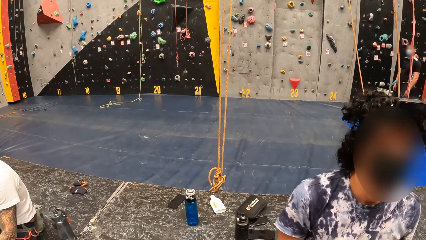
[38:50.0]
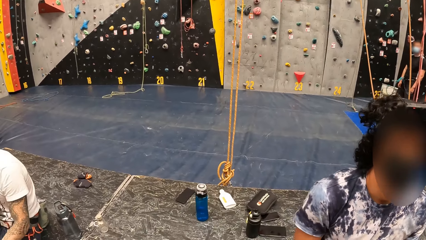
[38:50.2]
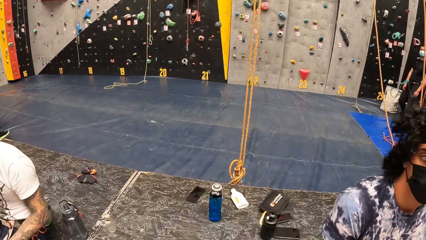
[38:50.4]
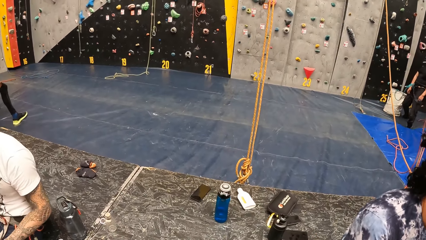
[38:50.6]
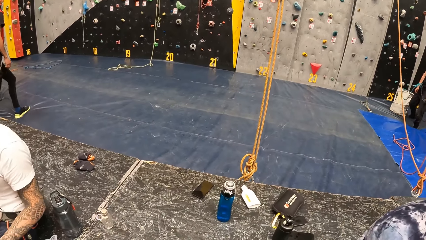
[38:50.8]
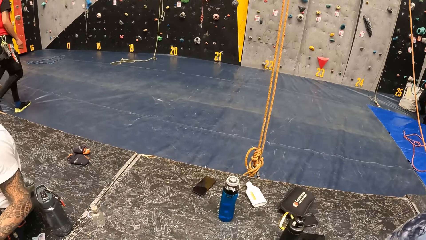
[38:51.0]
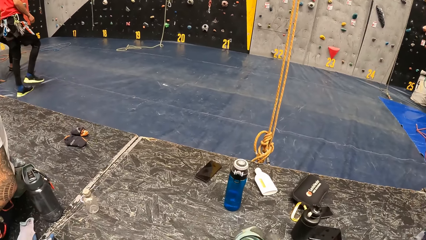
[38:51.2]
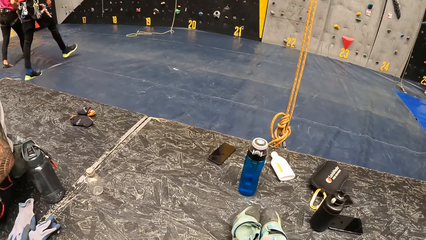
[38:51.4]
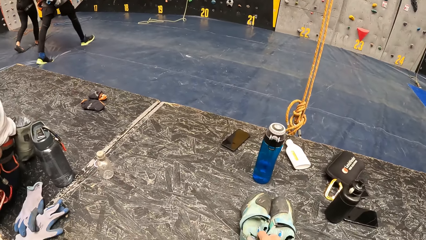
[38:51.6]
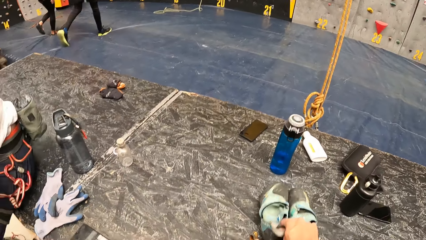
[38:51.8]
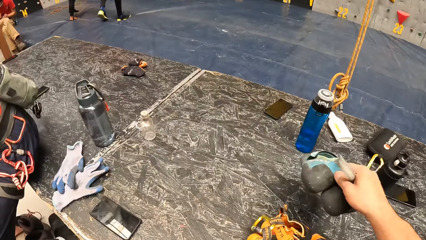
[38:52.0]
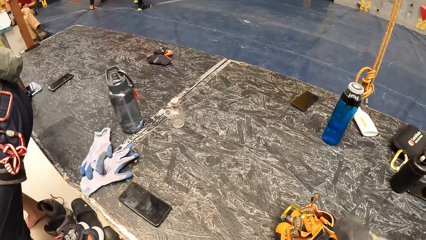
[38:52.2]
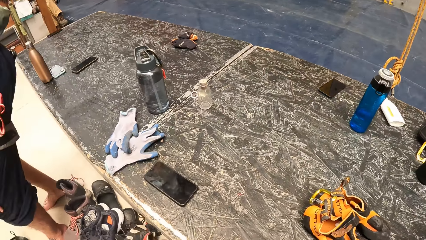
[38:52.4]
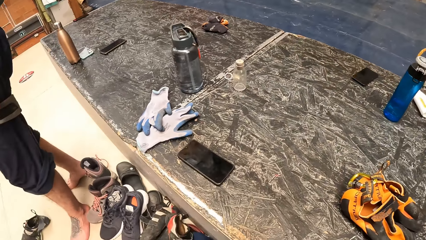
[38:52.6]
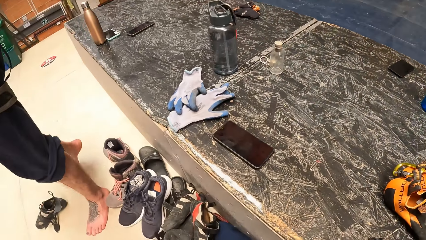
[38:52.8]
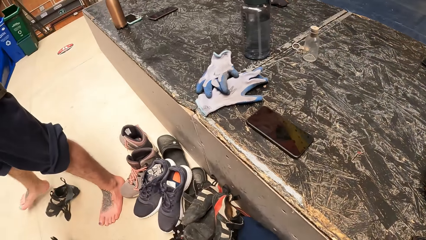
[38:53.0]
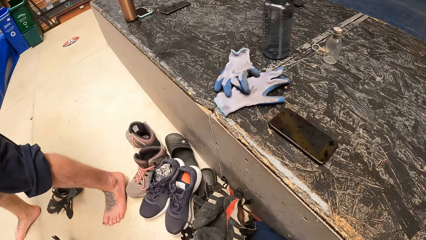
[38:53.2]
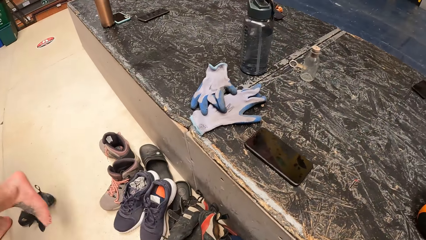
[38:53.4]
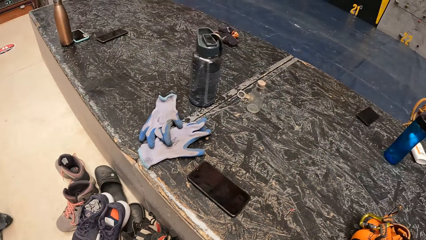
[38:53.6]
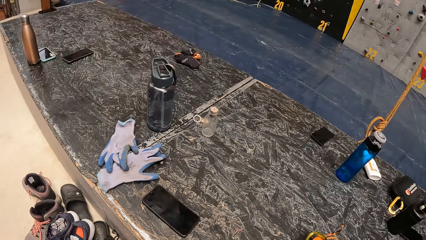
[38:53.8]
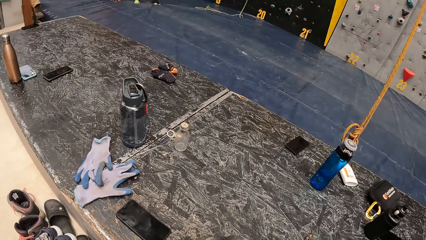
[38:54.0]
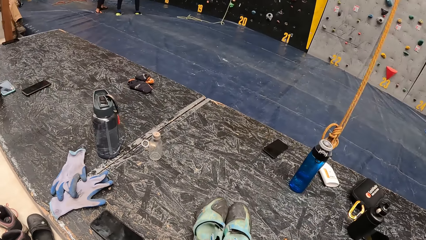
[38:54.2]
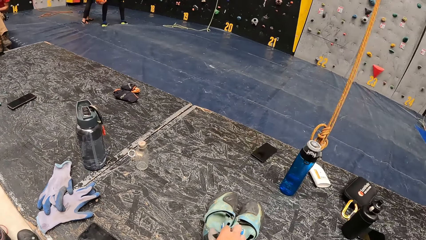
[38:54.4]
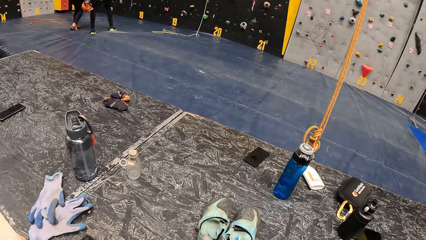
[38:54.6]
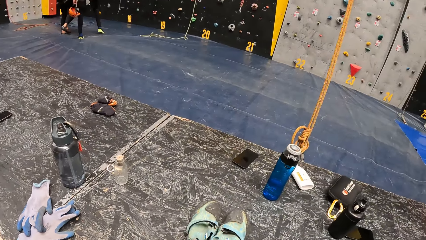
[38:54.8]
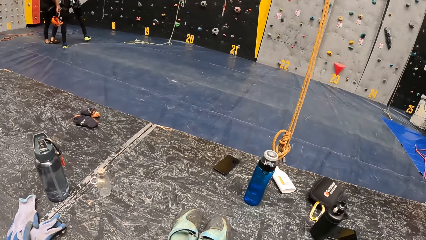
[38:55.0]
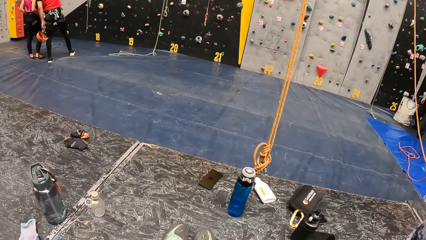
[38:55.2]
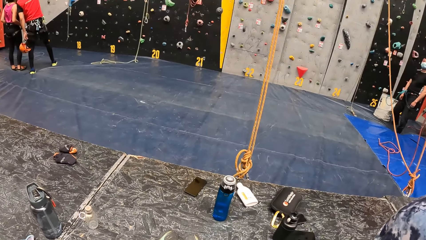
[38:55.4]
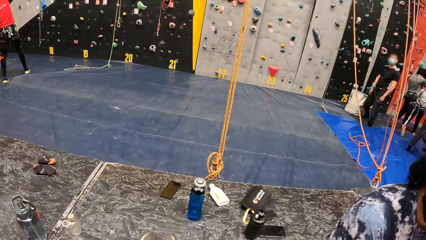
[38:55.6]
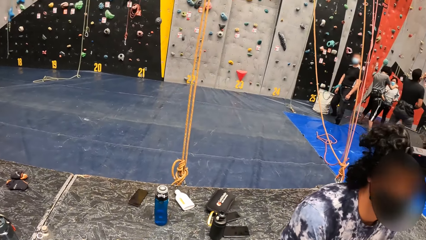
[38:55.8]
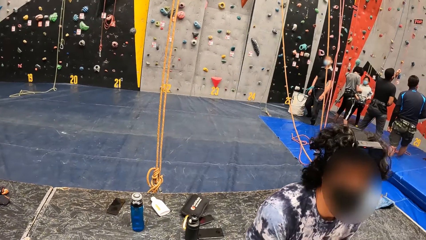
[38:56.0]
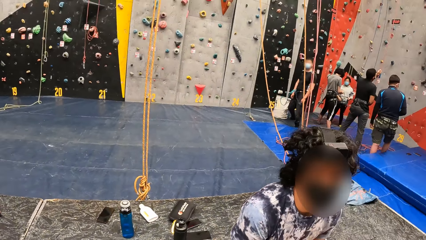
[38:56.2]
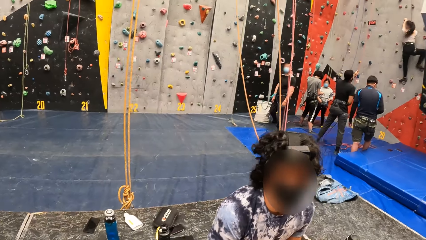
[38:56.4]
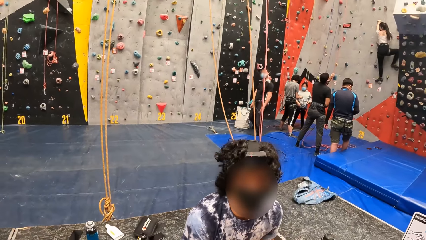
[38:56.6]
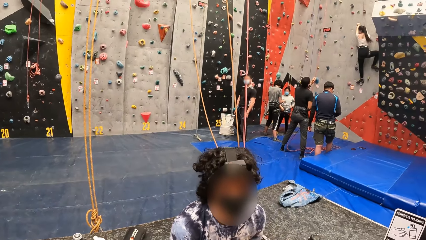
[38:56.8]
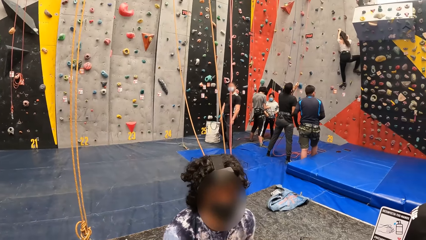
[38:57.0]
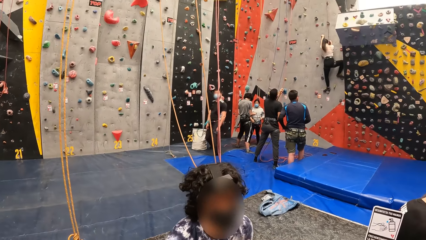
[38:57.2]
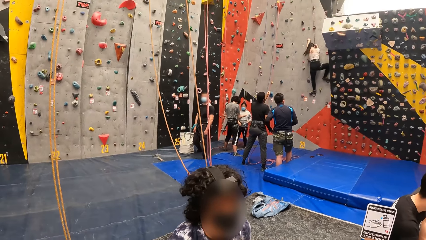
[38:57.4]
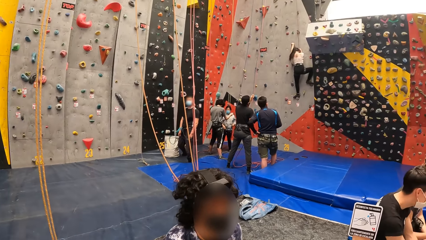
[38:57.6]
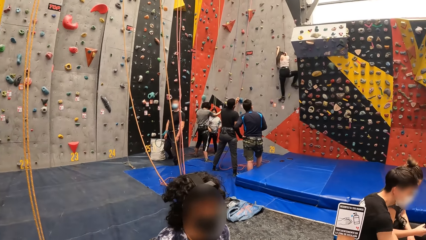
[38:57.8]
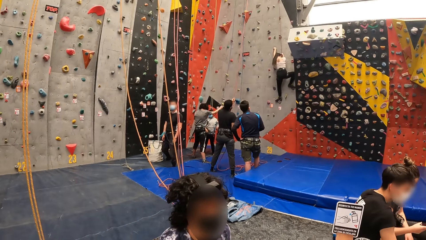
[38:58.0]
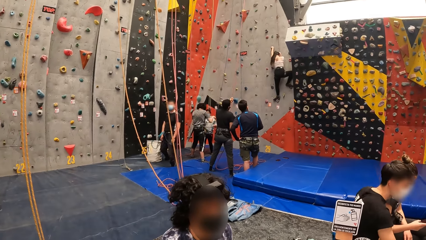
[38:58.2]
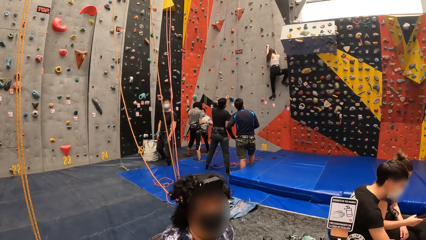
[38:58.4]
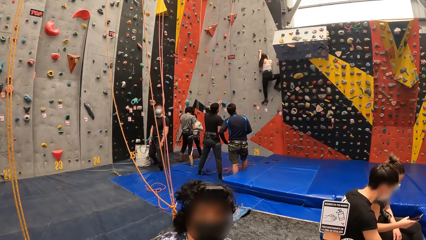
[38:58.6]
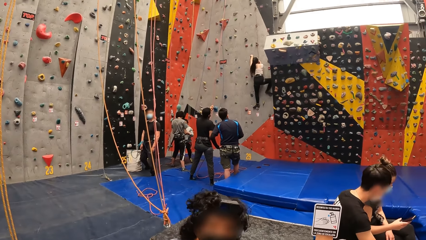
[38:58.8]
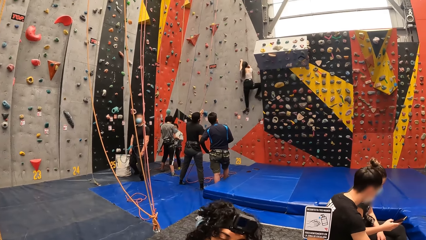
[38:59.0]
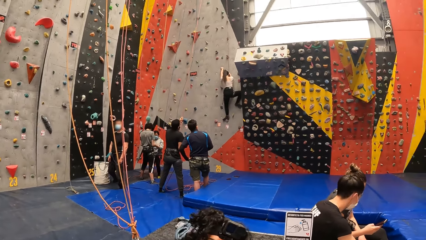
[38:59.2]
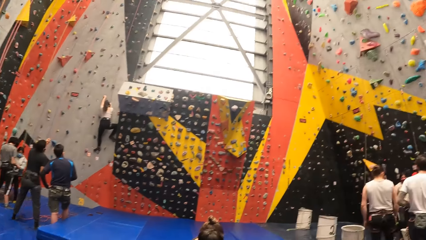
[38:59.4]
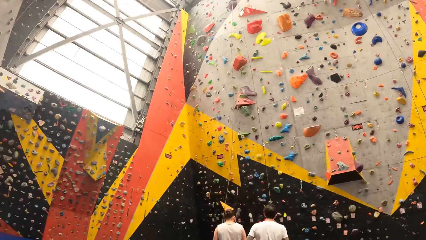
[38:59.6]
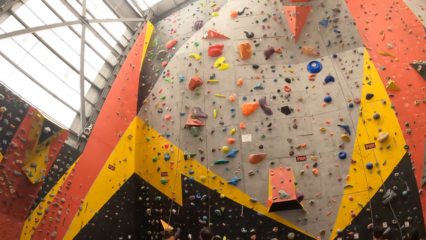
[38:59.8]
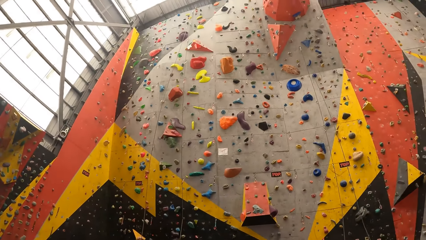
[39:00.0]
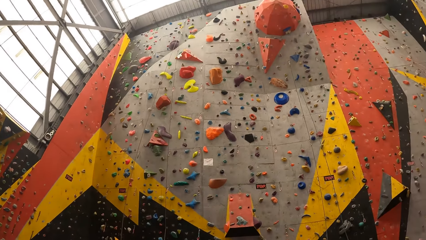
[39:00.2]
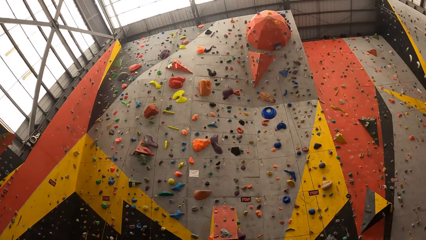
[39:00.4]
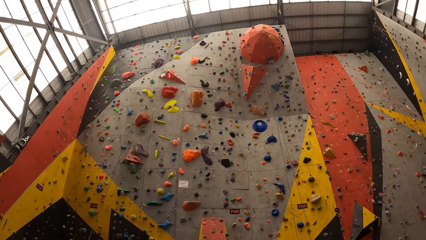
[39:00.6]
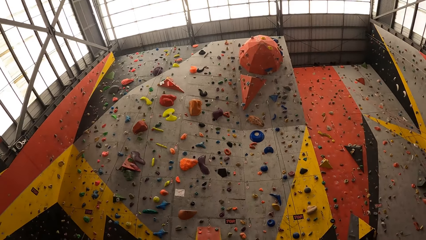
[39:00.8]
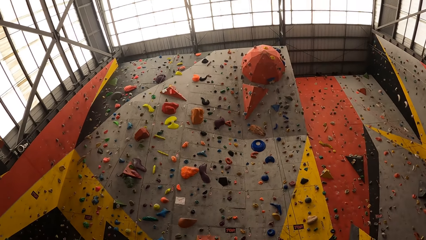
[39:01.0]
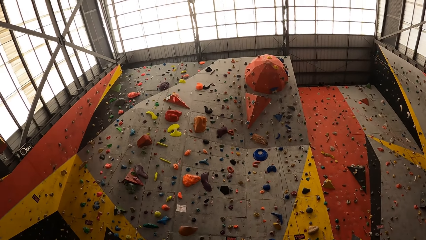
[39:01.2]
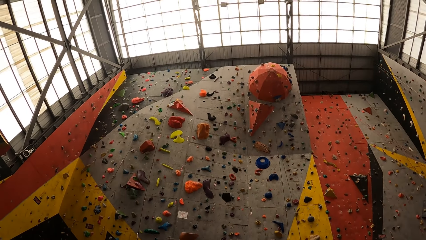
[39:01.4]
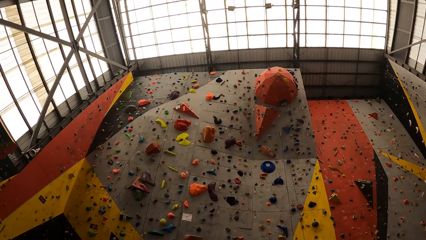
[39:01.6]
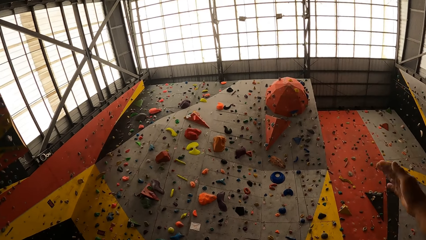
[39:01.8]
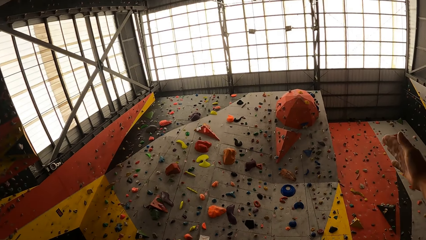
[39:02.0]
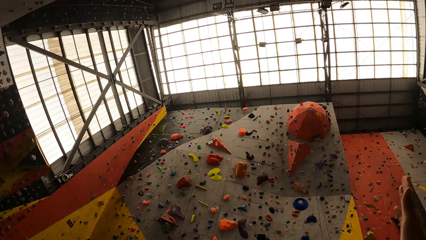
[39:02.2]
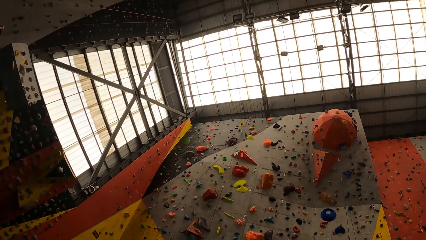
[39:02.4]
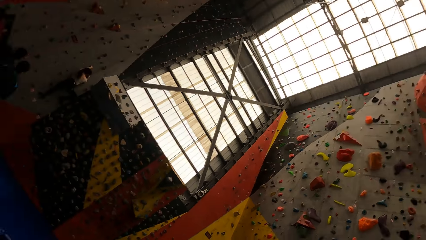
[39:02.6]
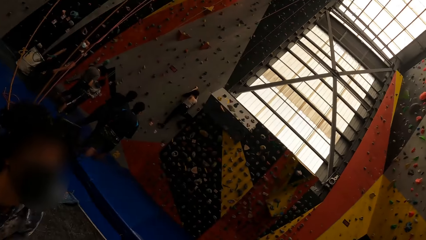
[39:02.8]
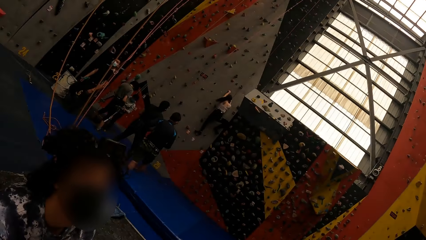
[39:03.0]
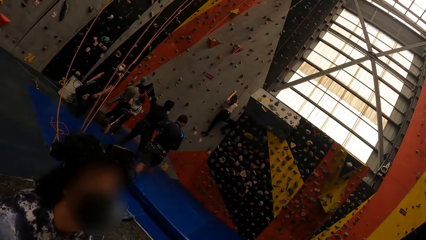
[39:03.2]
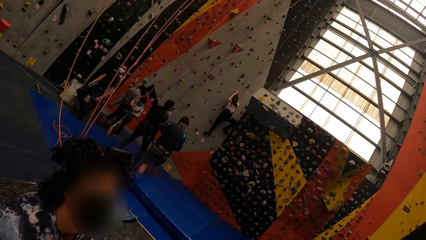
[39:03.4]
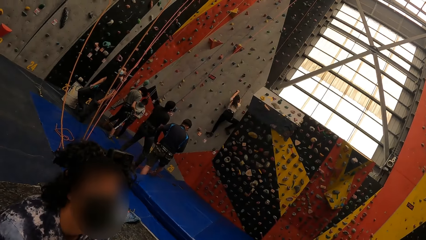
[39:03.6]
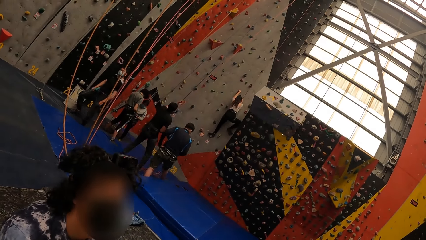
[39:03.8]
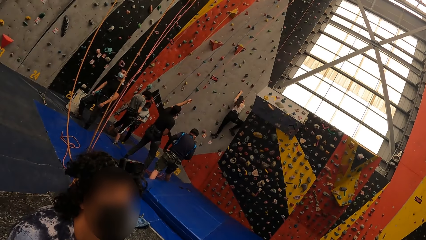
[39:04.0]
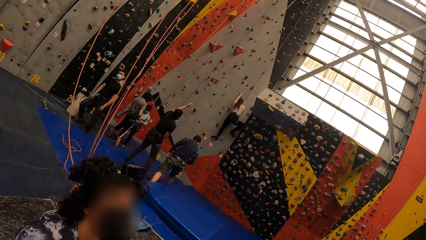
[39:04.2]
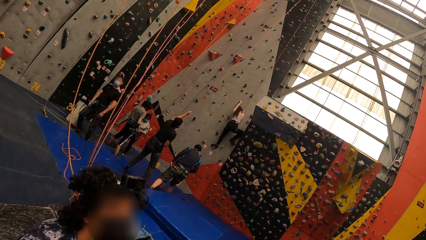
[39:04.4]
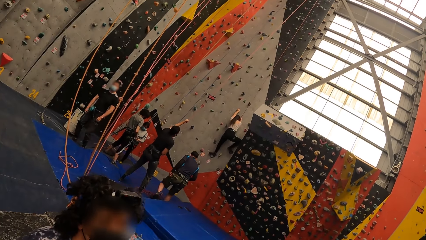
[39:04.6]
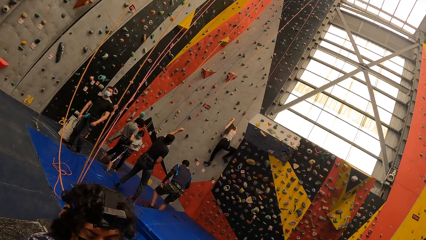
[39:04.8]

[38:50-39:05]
The camera wearer holds a pair of shoes. They place the shoes on the bench or chair. They communicate with a person. They look around.
